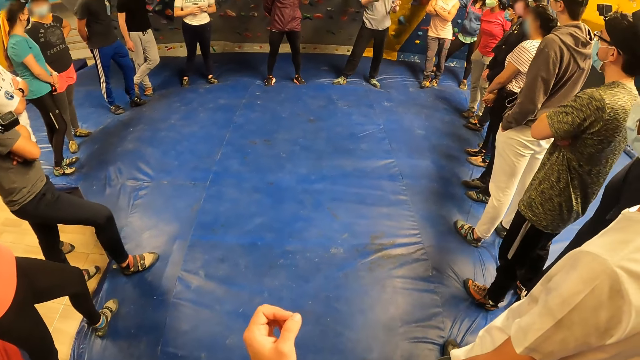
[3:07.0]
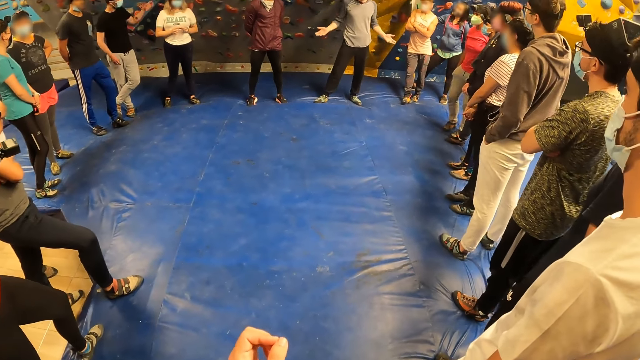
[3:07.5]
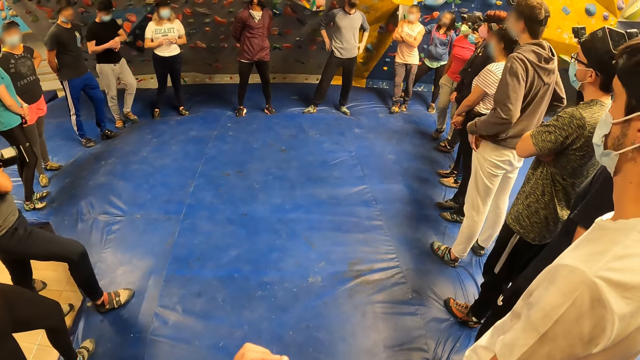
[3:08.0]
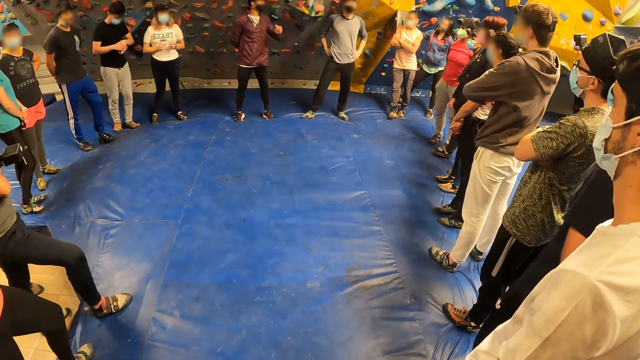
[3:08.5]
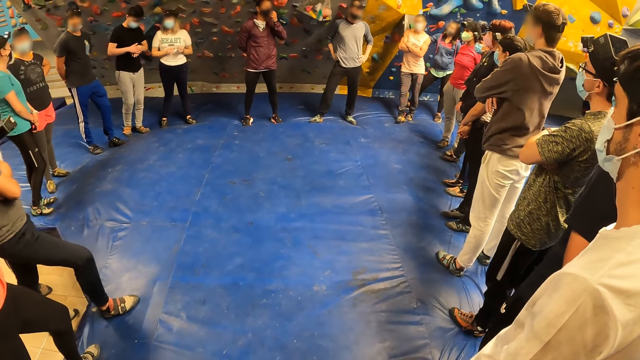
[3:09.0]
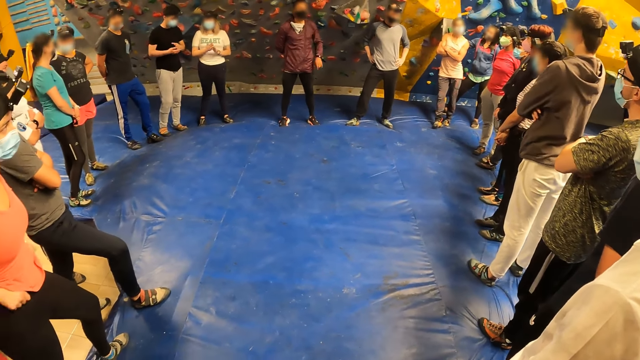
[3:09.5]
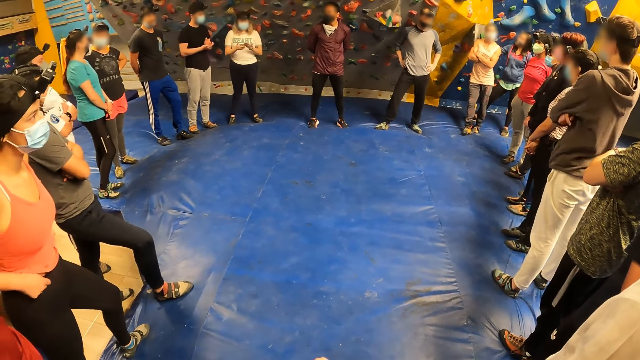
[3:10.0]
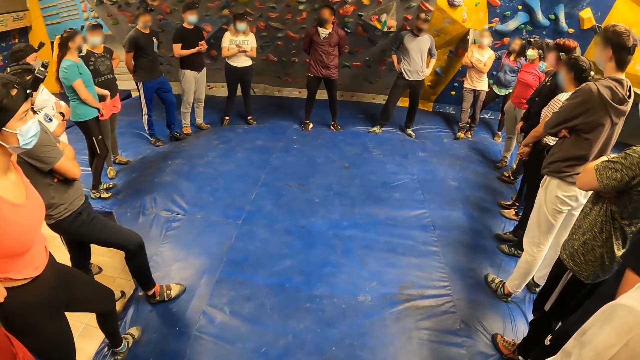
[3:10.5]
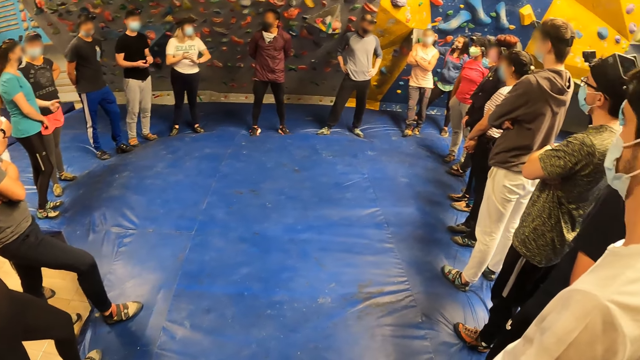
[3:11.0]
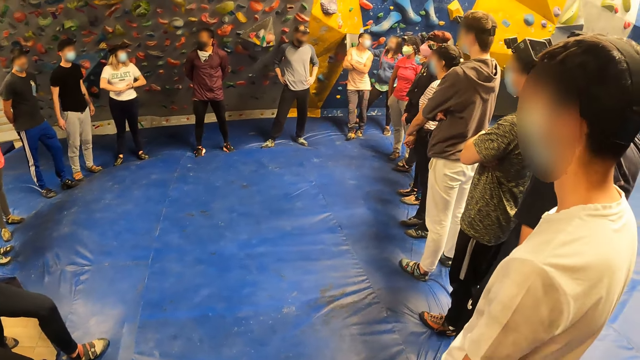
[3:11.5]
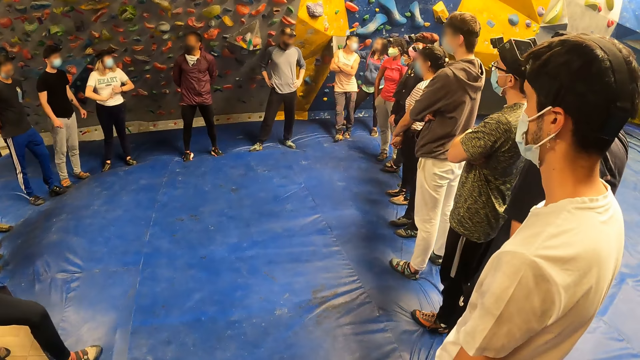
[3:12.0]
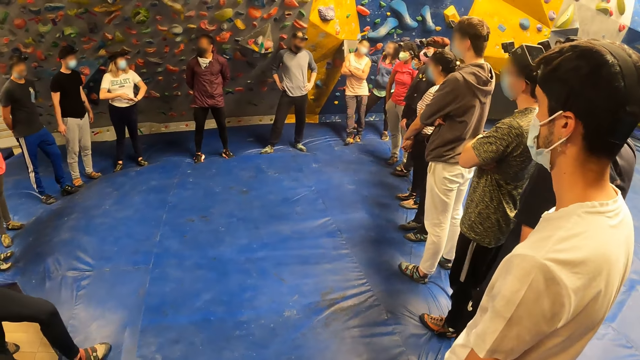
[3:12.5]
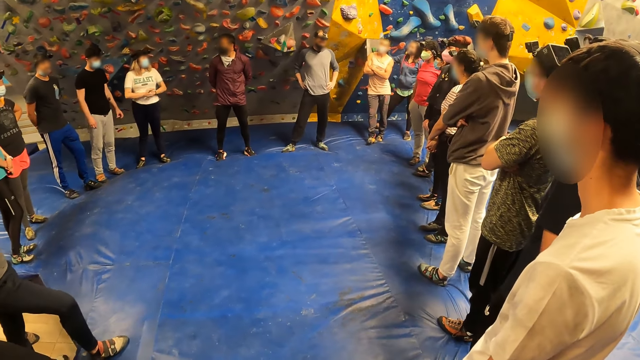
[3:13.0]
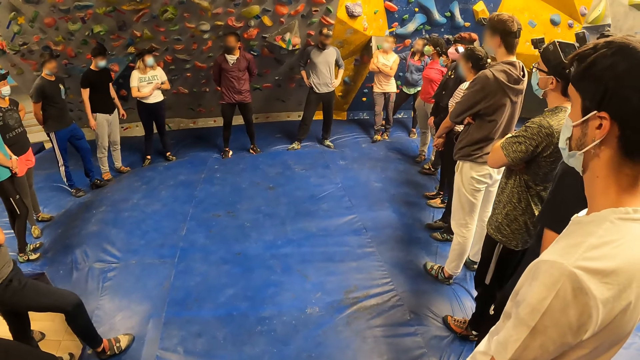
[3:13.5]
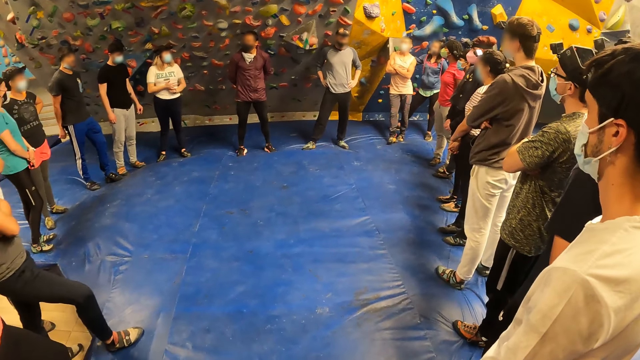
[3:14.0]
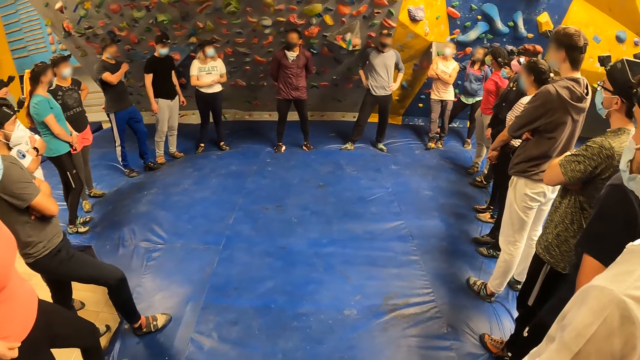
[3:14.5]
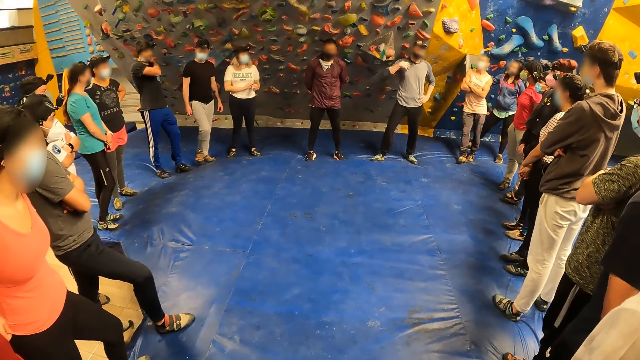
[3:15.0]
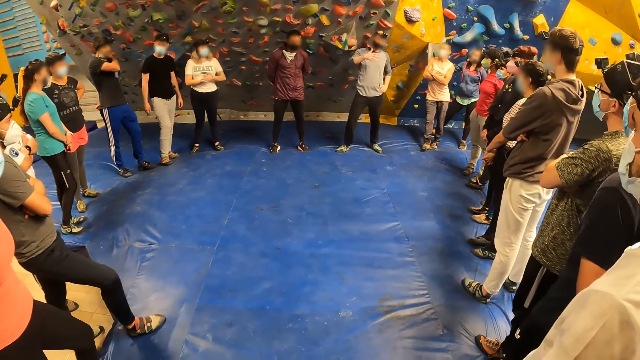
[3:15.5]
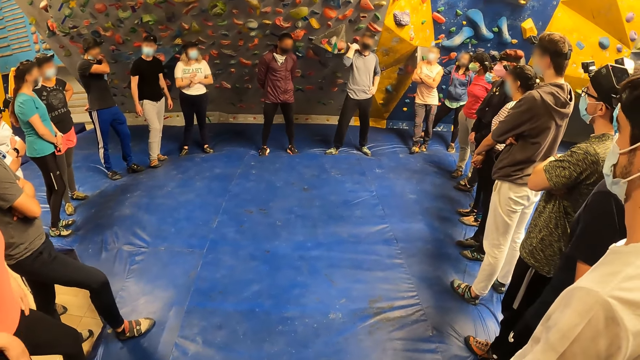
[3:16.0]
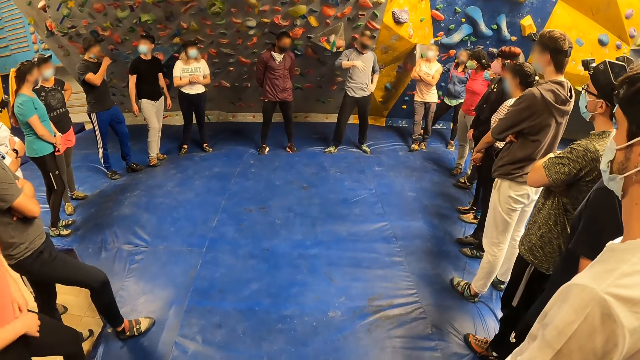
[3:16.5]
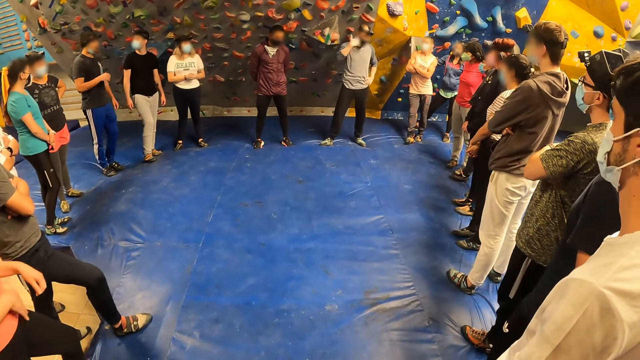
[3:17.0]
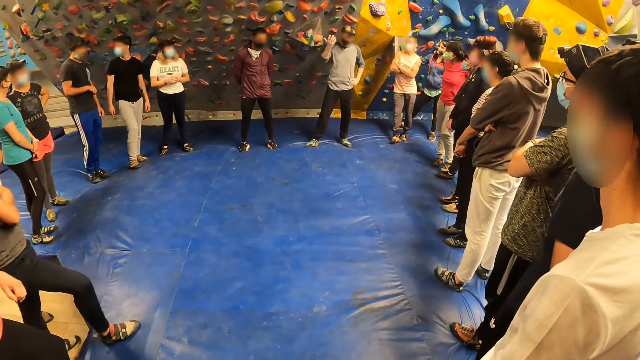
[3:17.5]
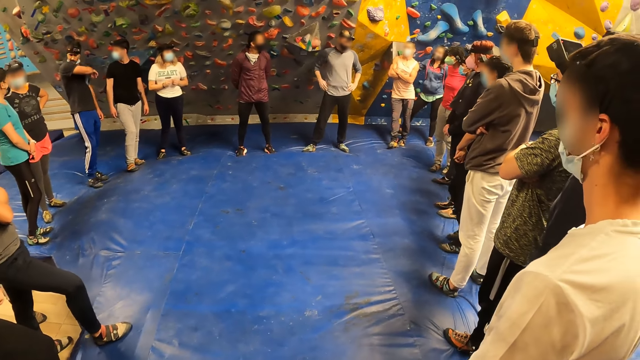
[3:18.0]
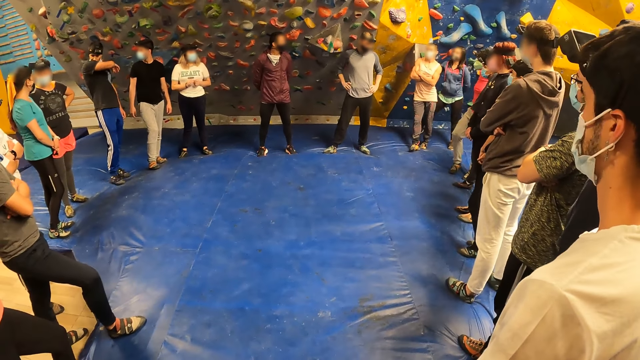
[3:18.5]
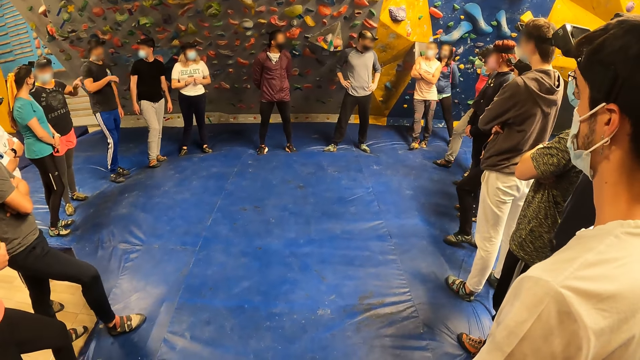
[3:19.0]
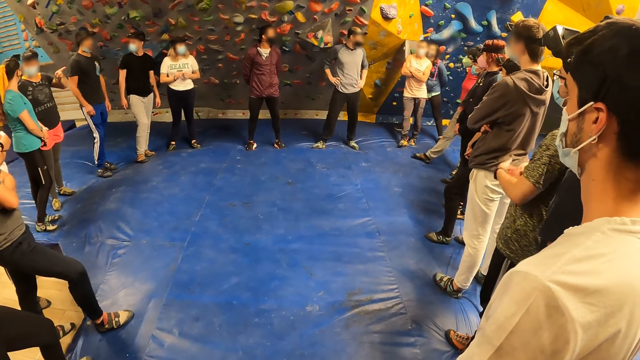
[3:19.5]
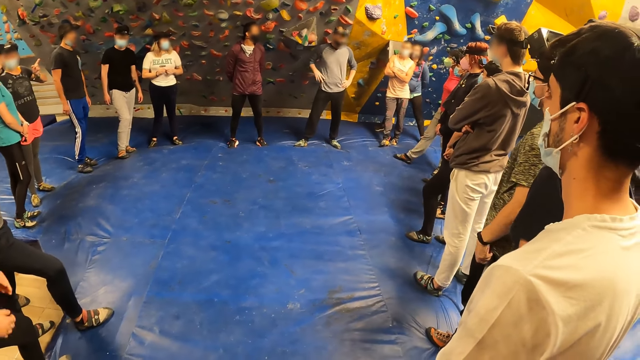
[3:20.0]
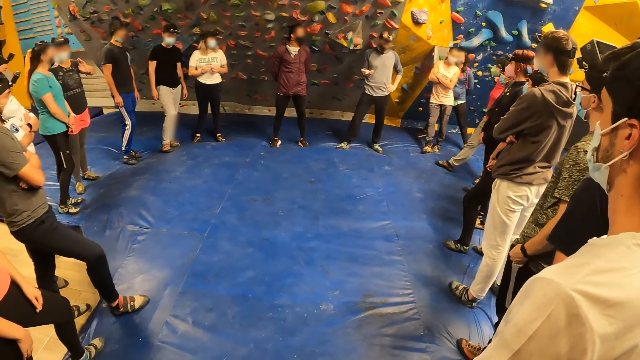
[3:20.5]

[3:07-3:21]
A man talks to people.

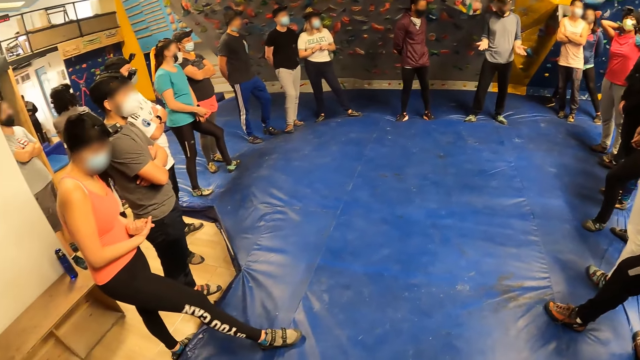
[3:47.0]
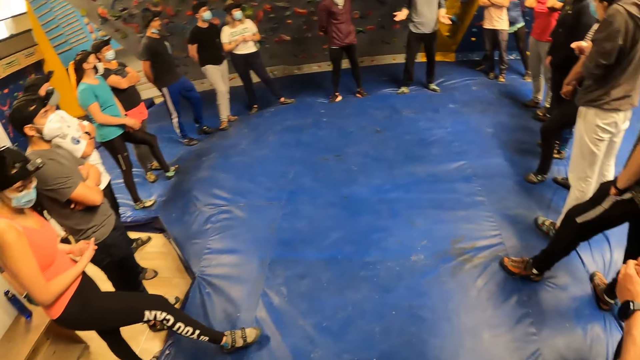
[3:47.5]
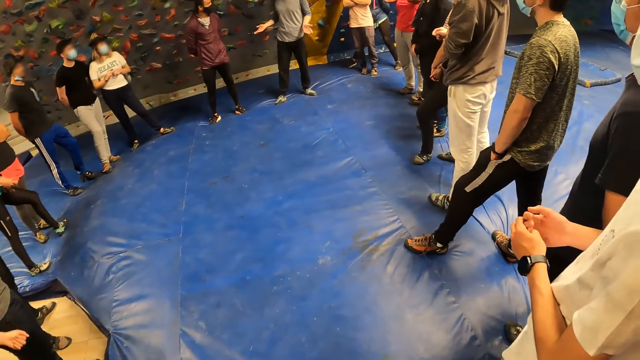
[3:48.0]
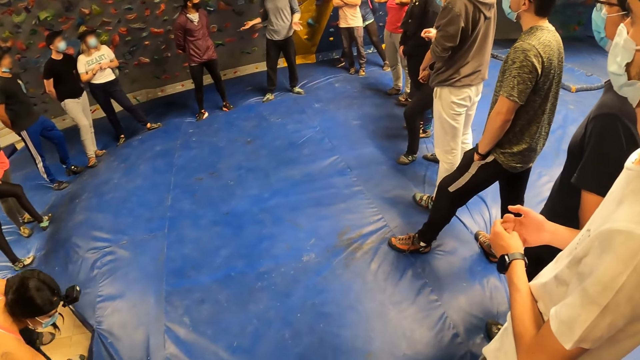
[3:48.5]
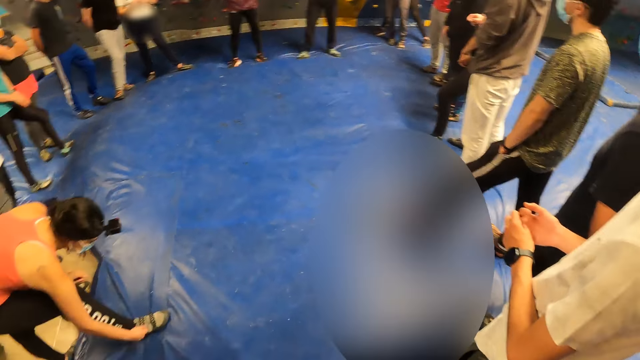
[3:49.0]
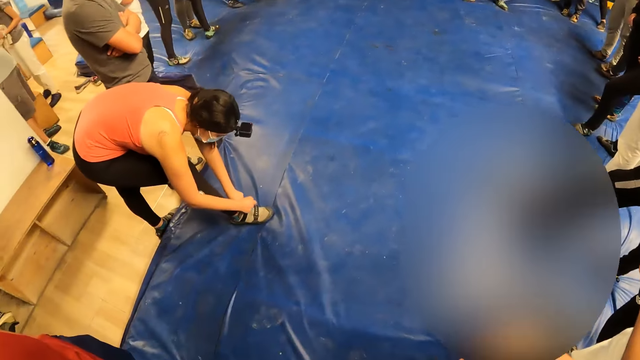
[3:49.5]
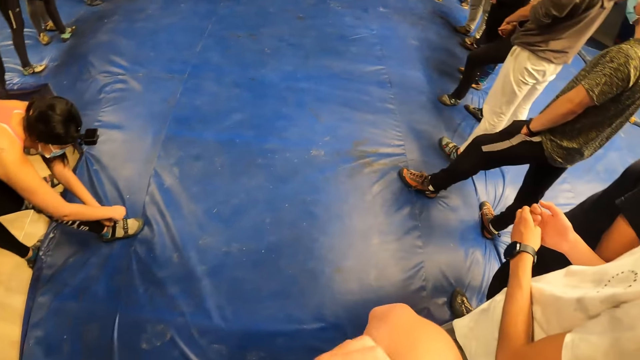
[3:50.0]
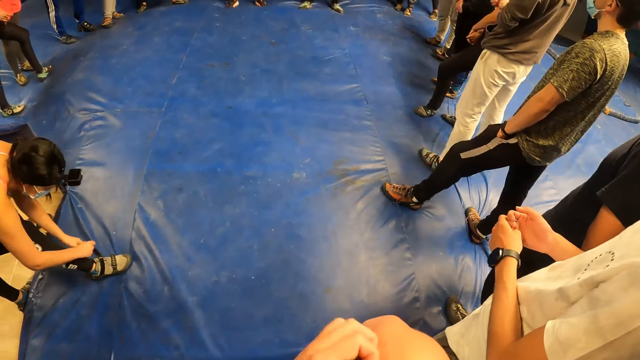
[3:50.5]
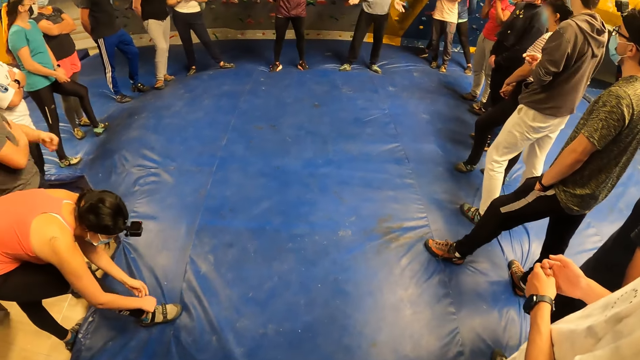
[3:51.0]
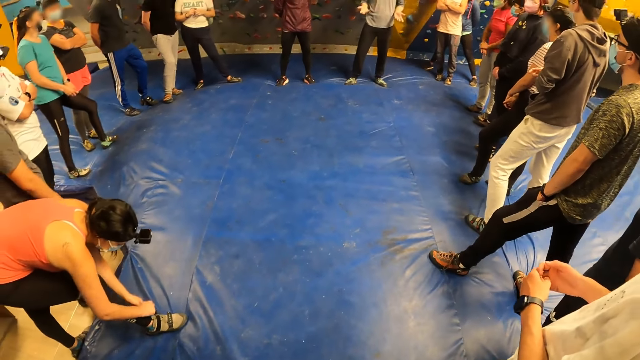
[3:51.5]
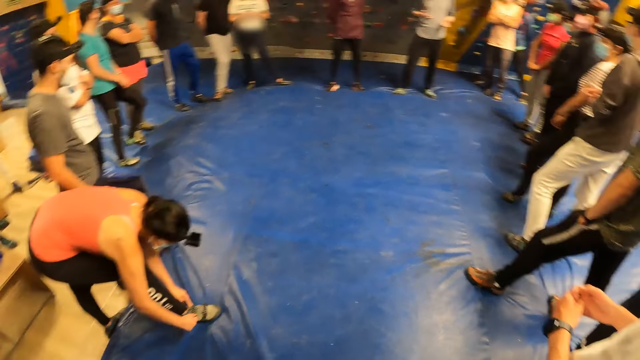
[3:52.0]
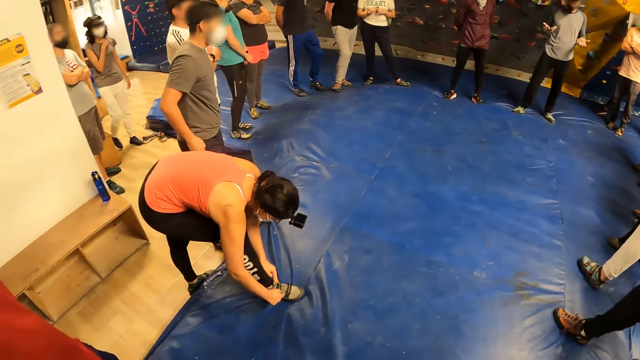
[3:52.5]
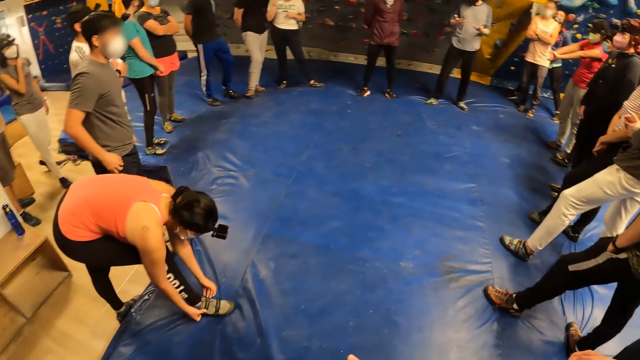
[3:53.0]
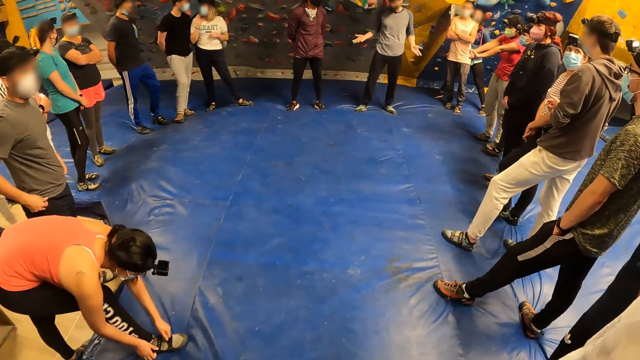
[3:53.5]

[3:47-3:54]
A woman adjusts the climbing shoe on her right leg with both hands. The woman ties the shoes.
